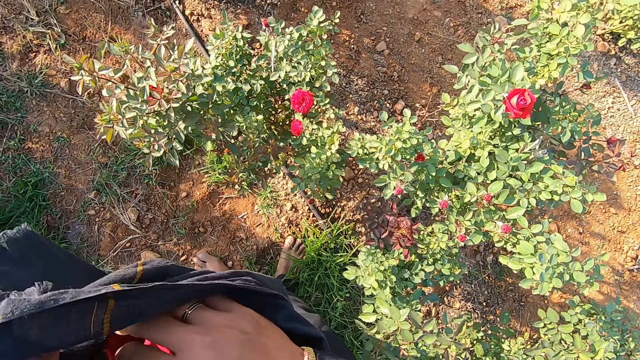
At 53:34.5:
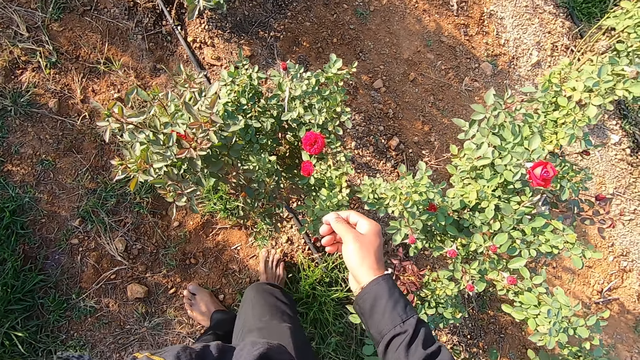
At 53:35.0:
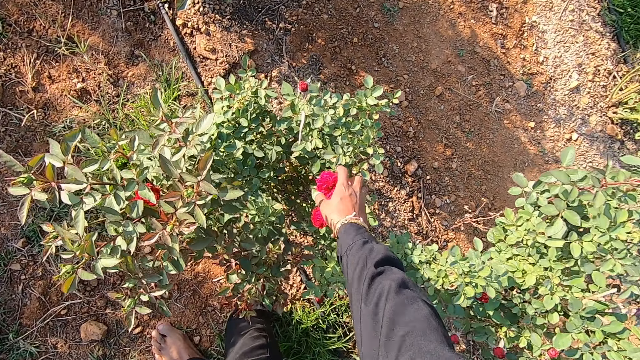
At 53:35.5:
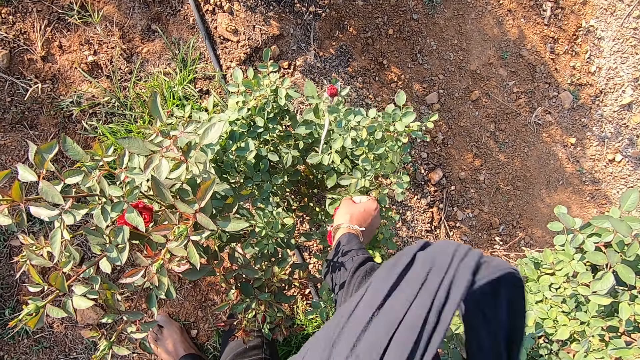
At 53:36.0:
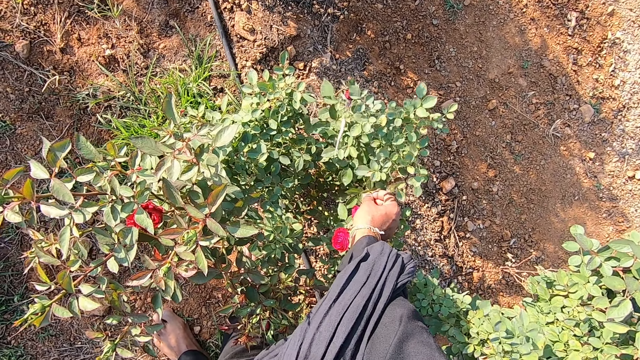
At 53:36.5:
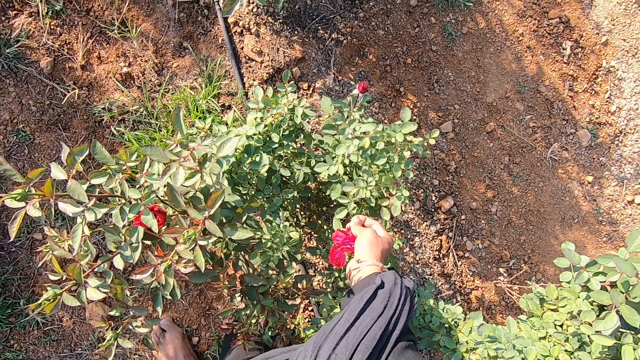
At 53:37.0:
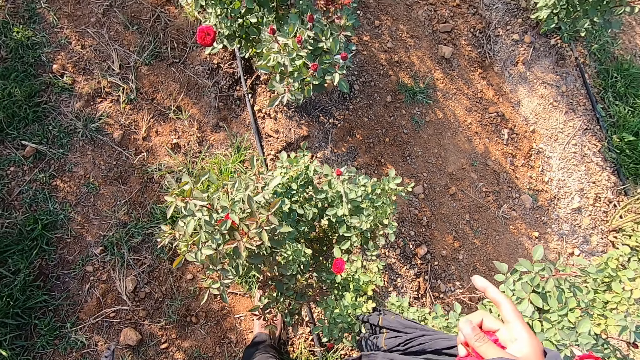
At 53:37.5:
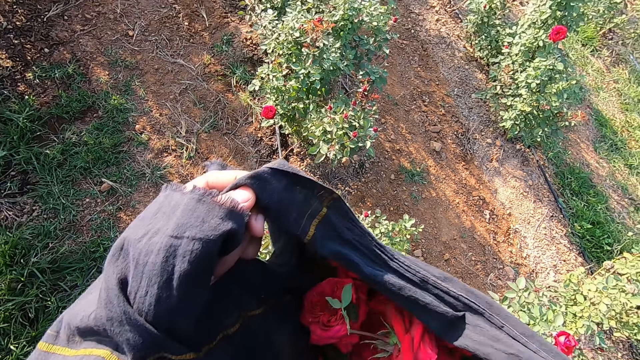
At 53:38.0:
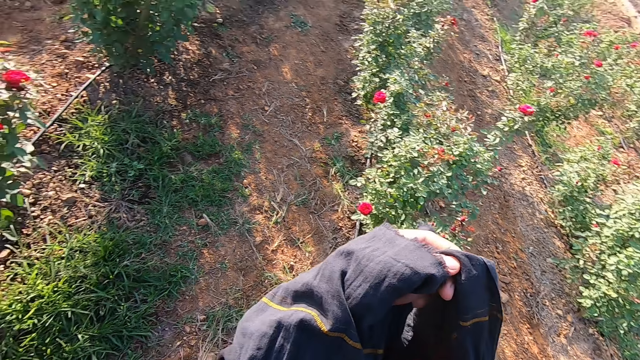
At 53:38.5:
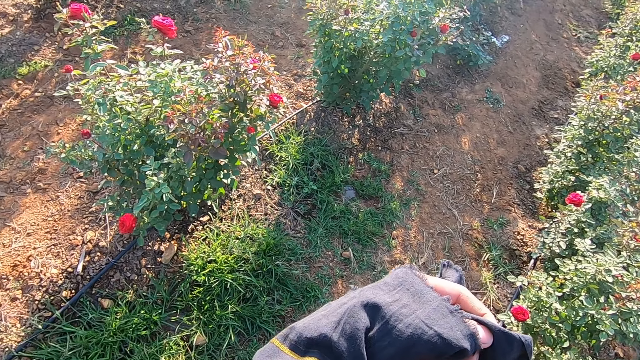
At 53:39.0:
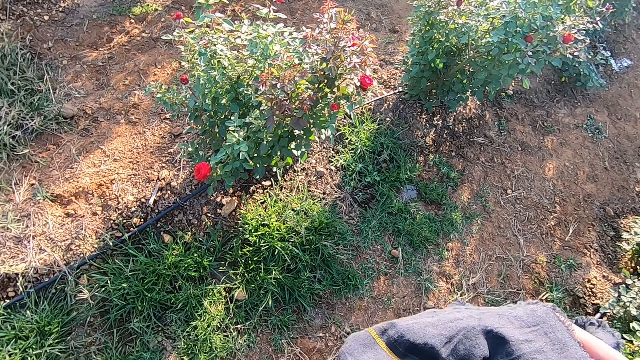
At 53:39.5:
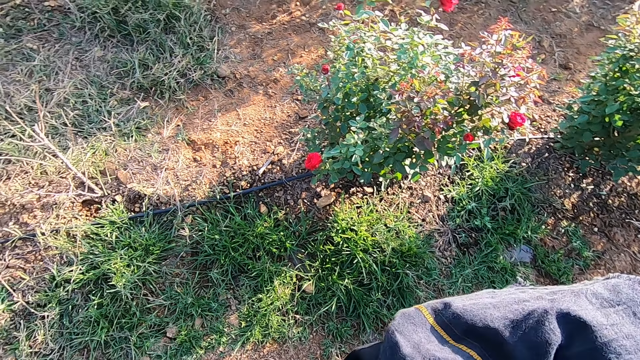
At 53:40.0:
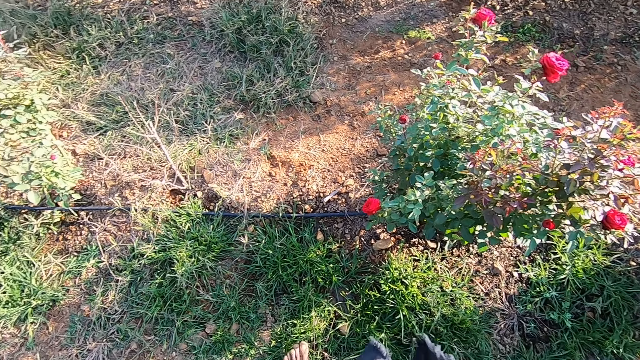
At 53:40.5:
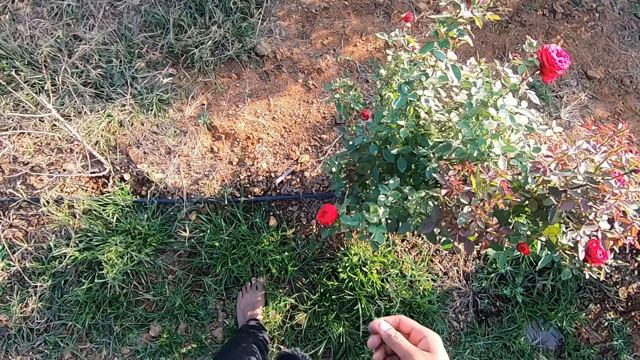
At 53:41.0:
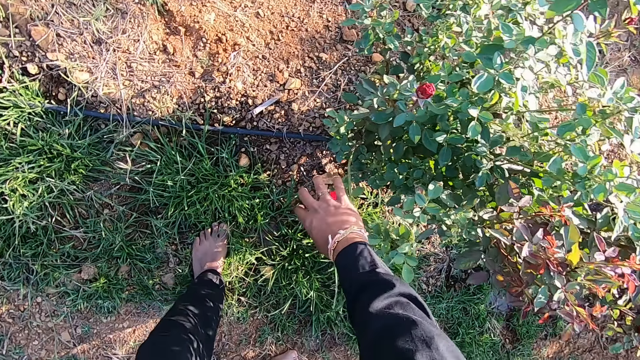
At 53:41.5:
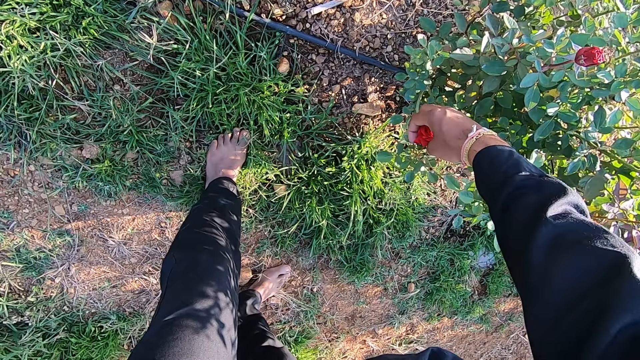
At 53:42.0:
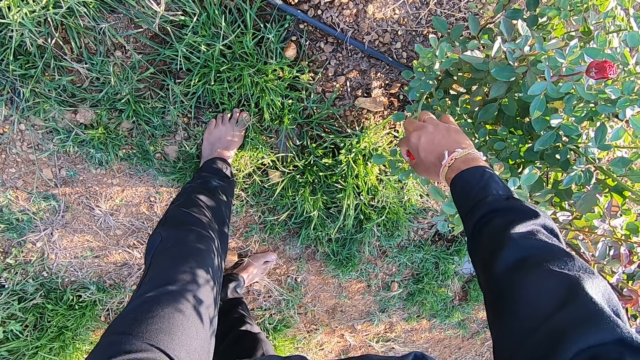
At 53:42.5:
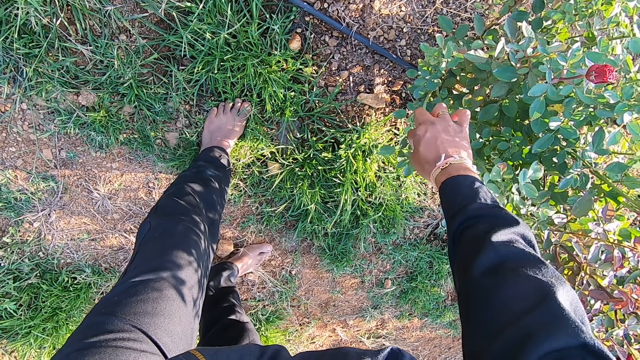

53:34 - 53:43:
The camera wearer drops the flower in the cloth or scarf with his right hand. He plucks a flower from the flower plant in the garden with his right hand. He fixes the scarf. He walks towards another bush. He plucks a flower from the flower plant in the garden with his right hand.

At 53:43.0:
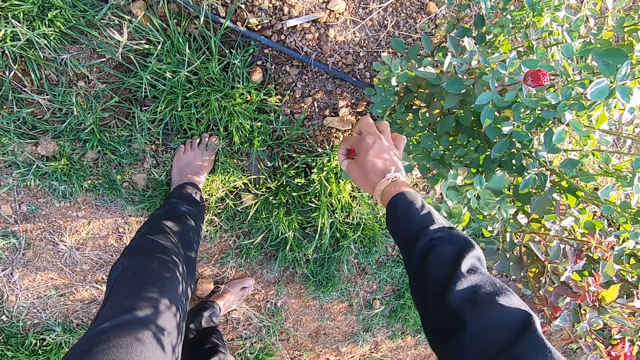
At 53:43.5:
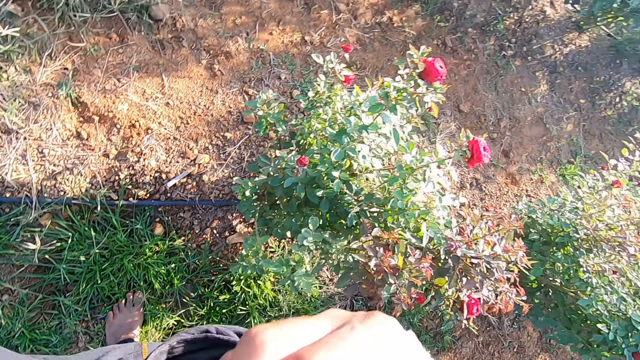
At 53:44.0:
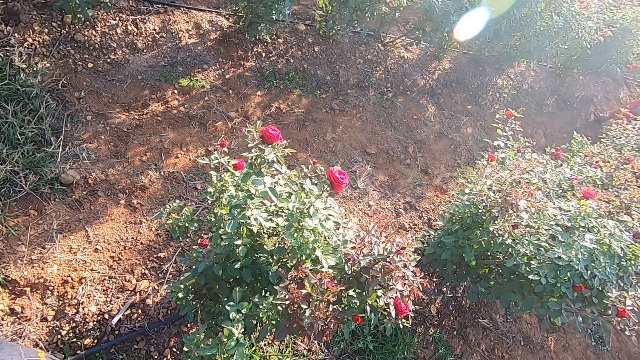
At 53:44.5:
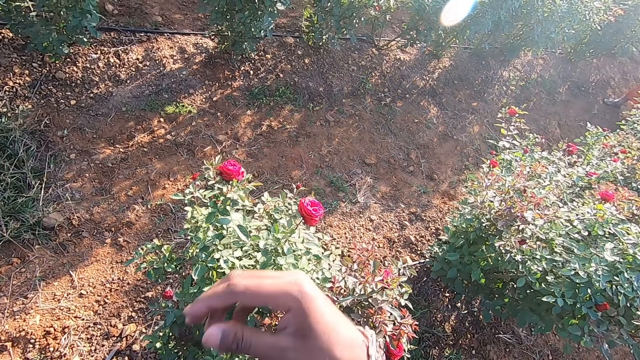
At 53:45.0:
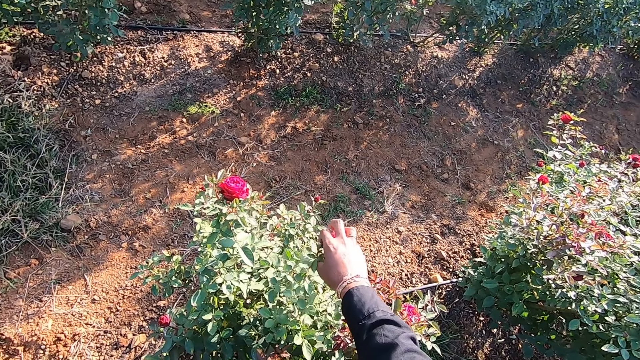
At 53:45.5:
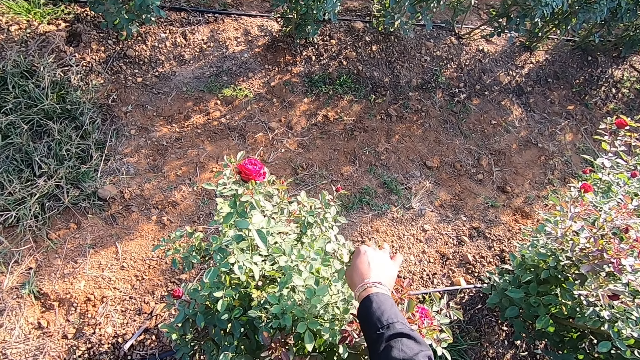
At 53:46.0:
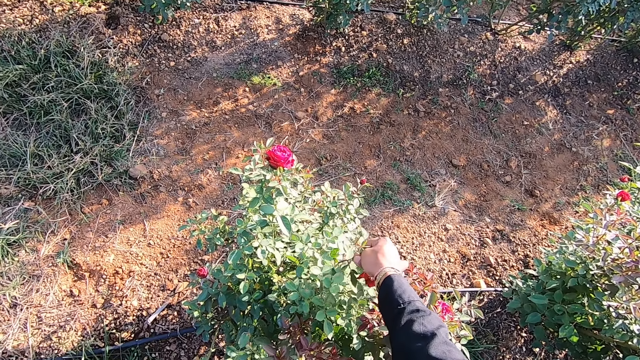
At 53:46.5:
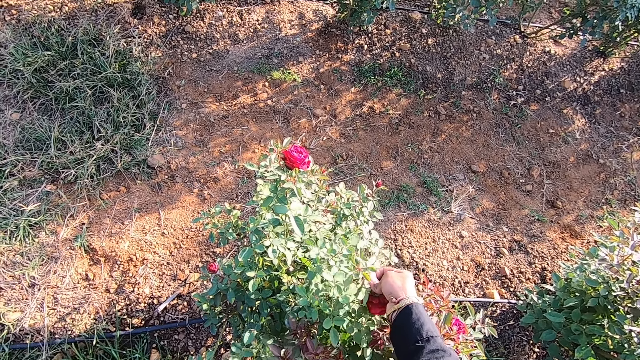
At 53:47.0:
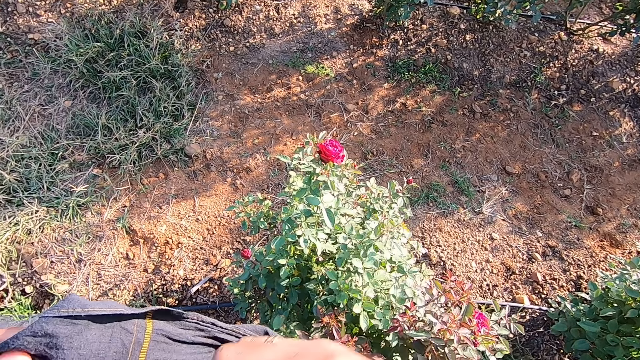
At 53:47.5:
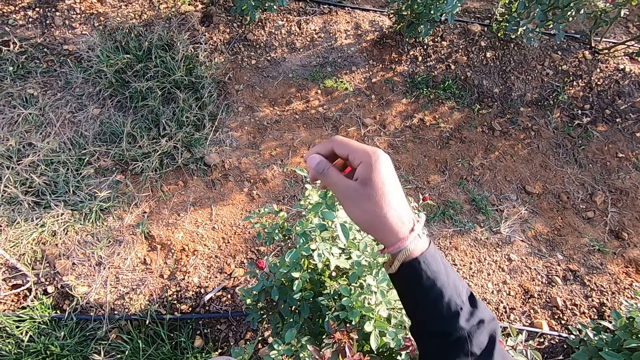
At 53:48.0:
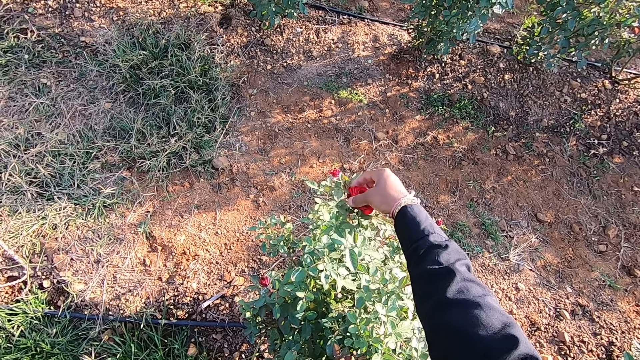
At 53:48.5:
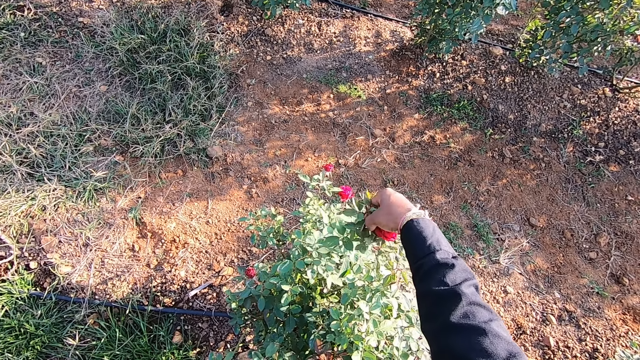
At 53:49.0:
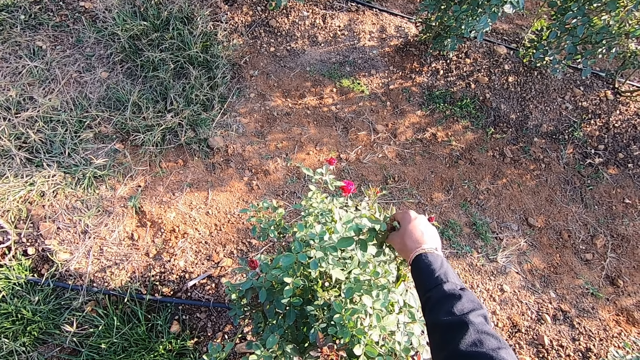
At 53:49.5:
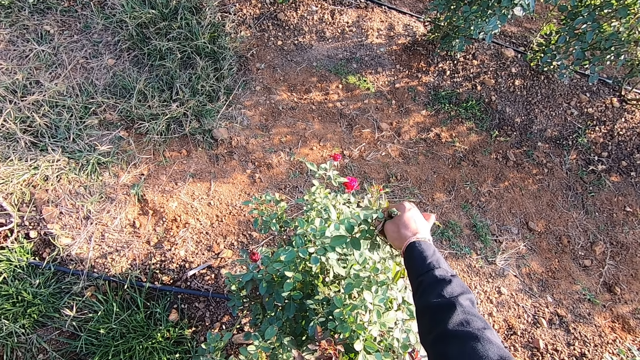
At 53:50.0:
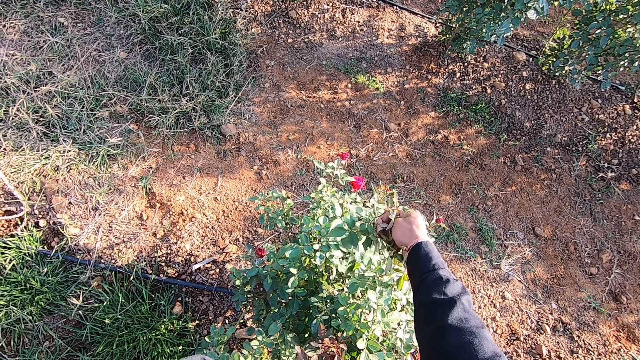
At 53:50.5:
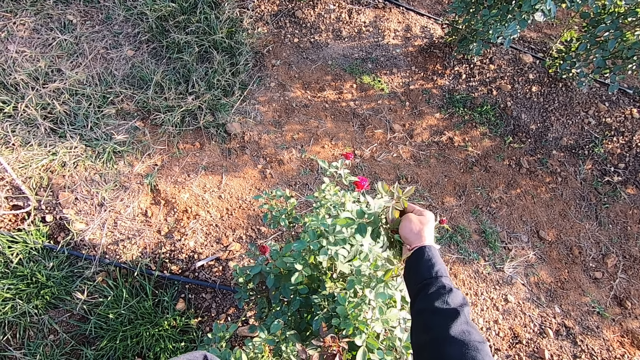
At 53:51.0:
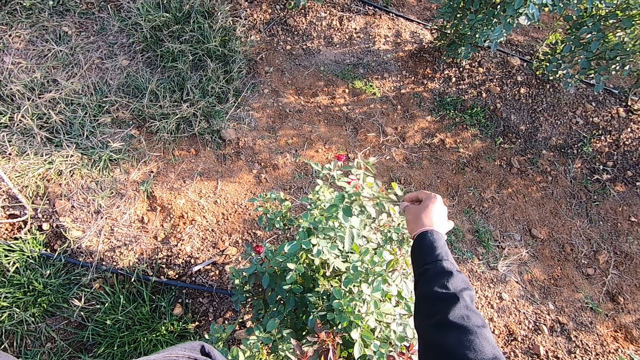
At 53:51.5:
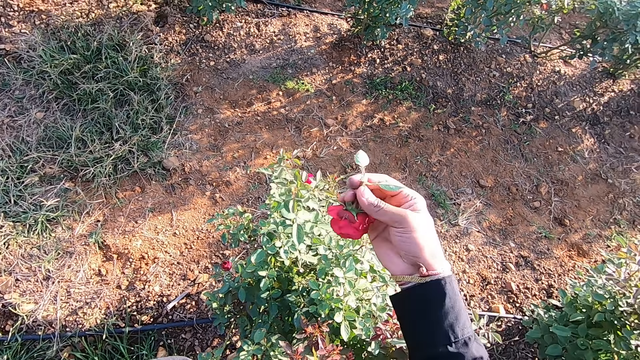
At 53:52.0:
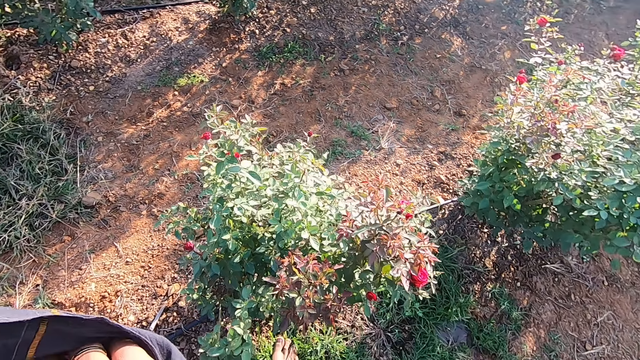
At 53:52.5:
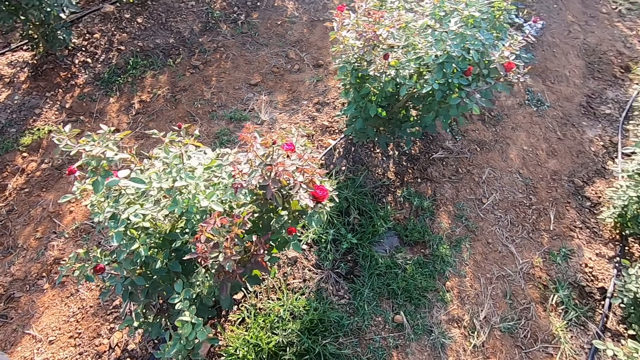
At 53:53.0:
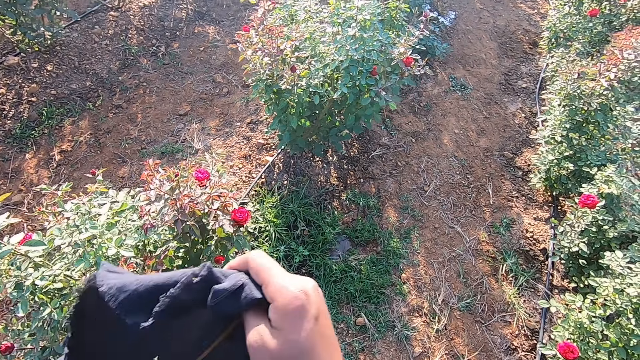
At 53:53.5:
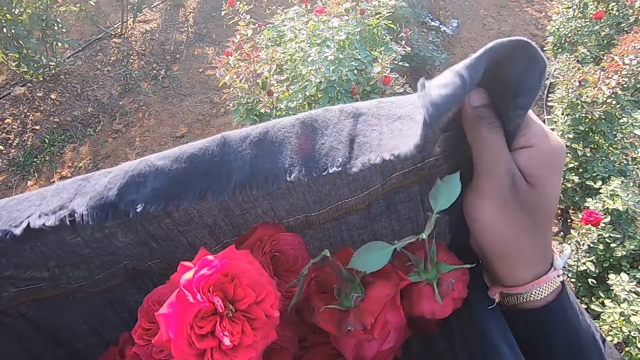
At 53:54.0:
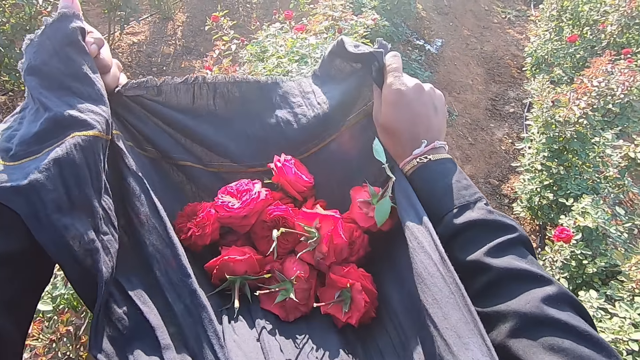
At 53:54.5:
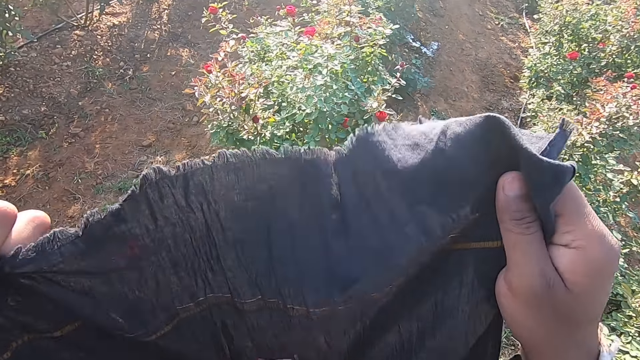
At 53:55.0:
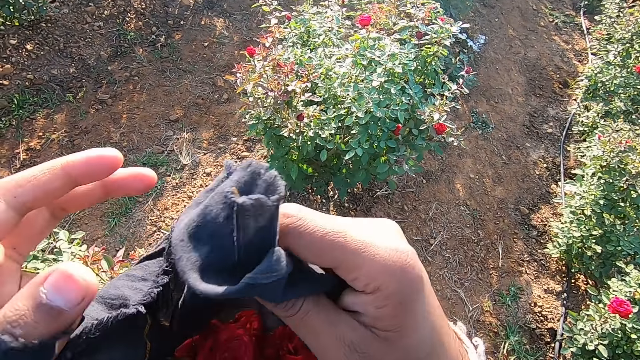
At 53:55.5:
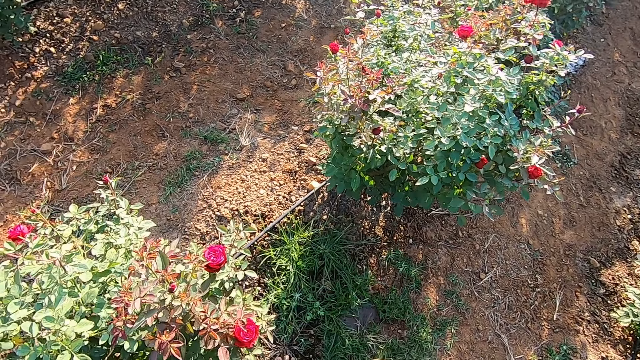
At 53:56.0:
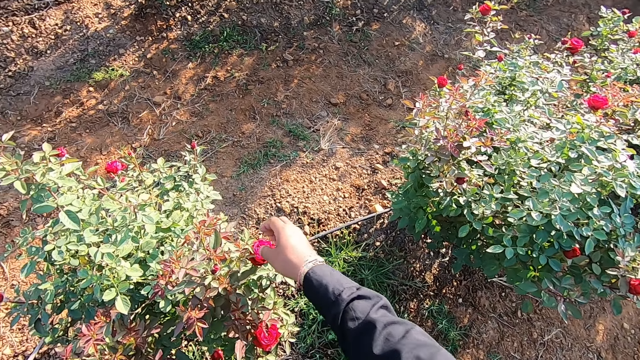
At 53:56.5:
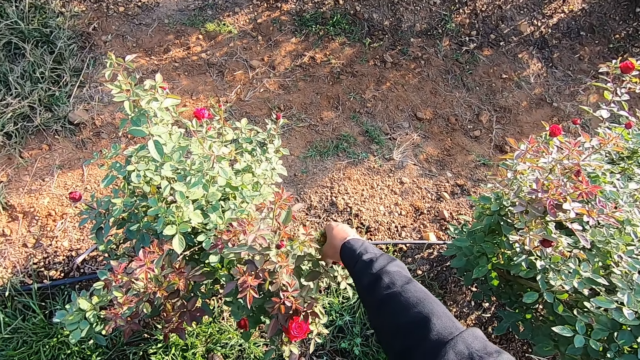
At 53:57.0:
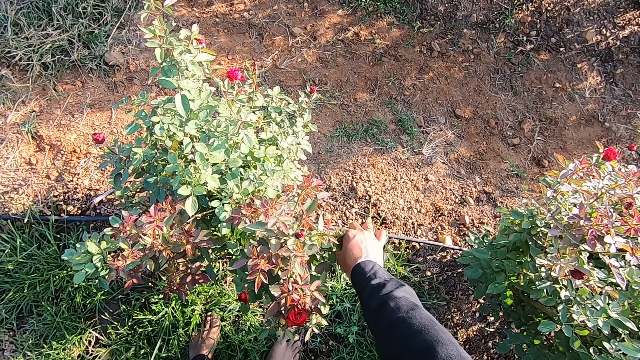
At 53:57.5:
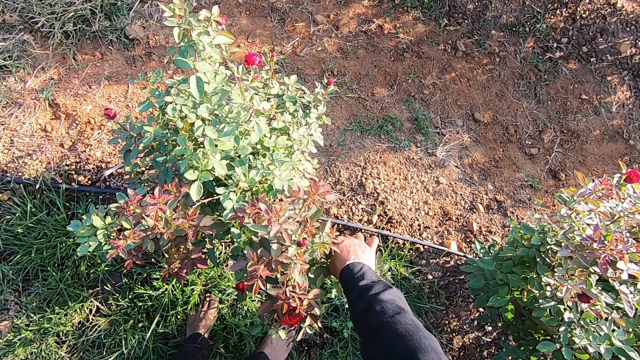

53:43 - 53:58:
The camera wearer drops the flower in the cloth or scarf with his right hand. He plucks a flower from the flower plant in the garden with his right hand. He drops the flower in the cloth with his right hand. He plucks a flower from the flower plant in the garden with his right hand. He drops the flower in the cloth with his right hand. He adjusts the cloth with his hands. He places the scarf in his left hand. He plucks a flower from the flower plant in the garden with his right hand.
